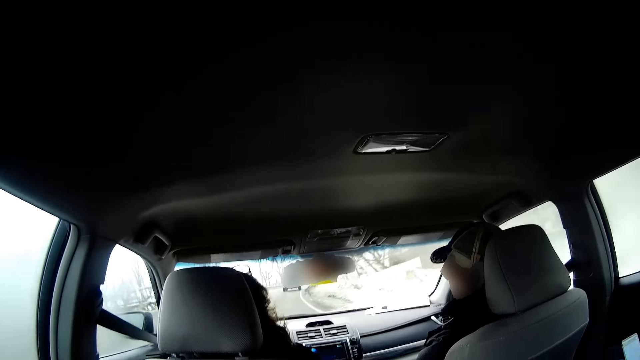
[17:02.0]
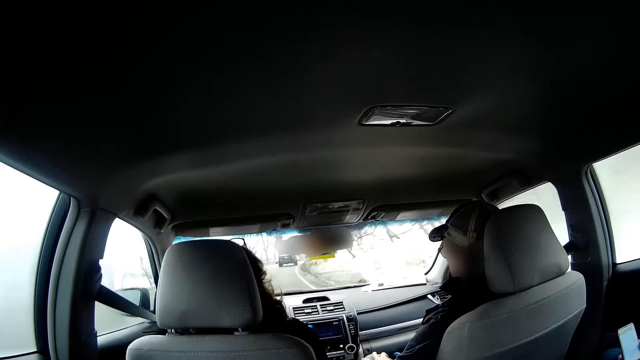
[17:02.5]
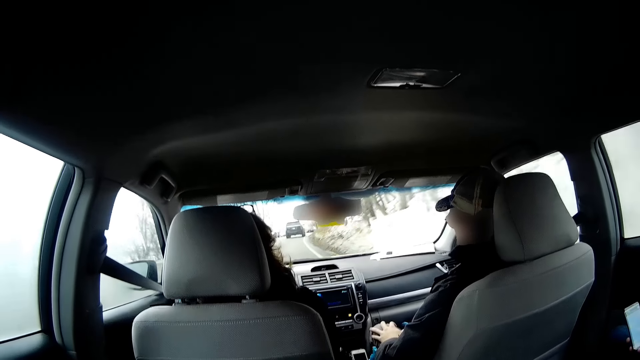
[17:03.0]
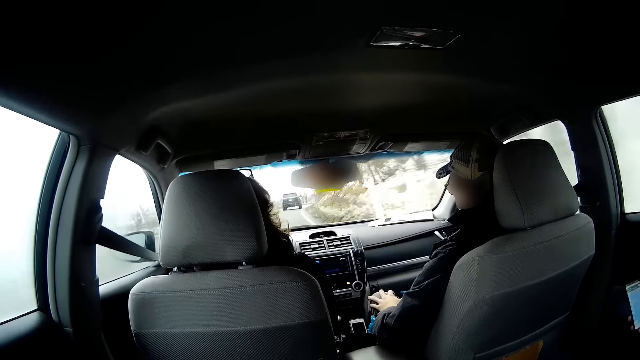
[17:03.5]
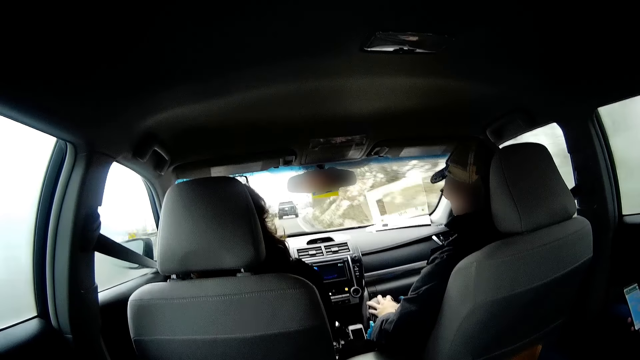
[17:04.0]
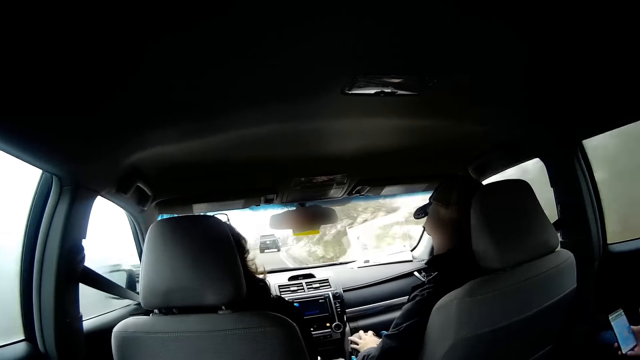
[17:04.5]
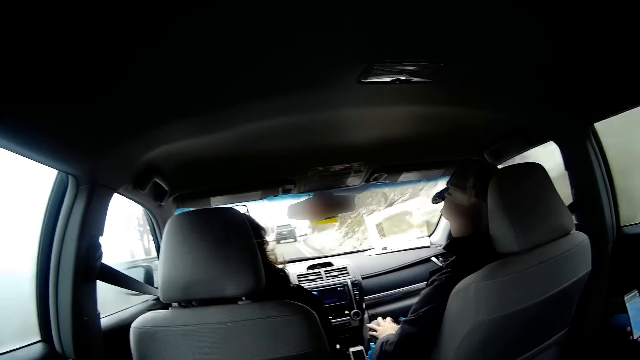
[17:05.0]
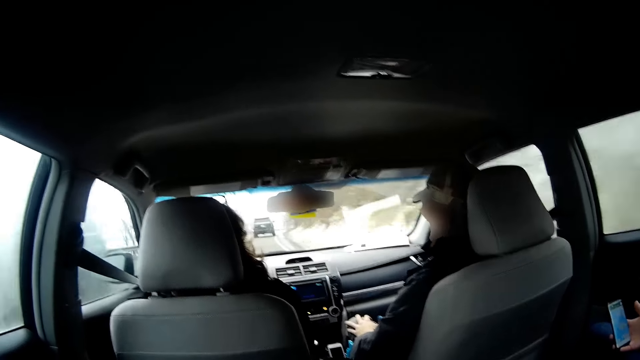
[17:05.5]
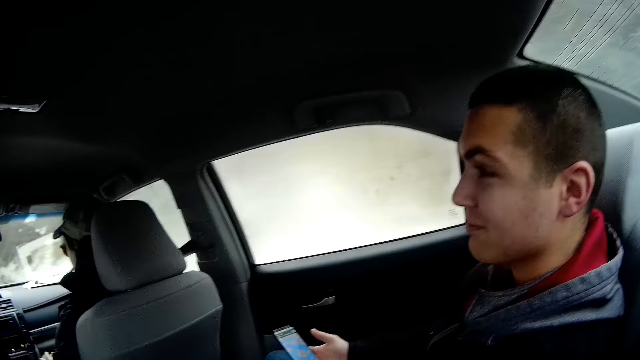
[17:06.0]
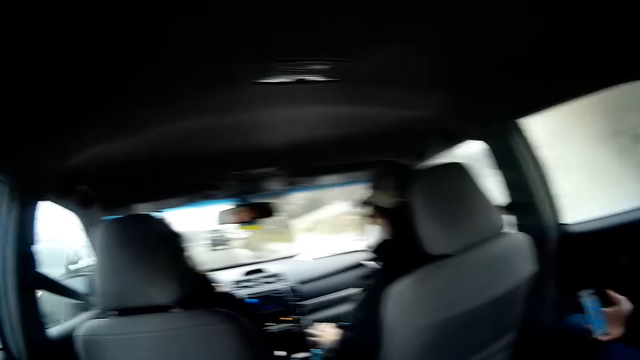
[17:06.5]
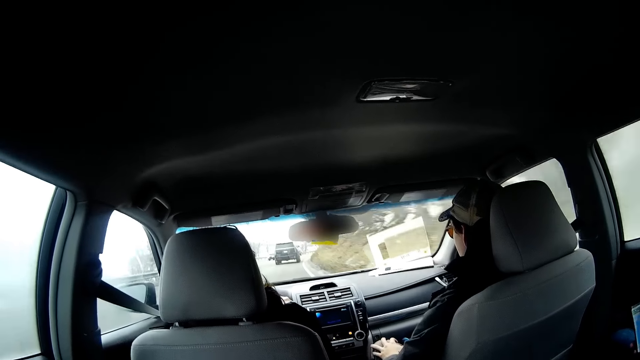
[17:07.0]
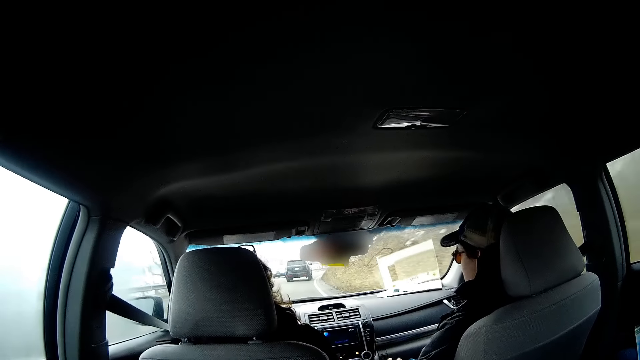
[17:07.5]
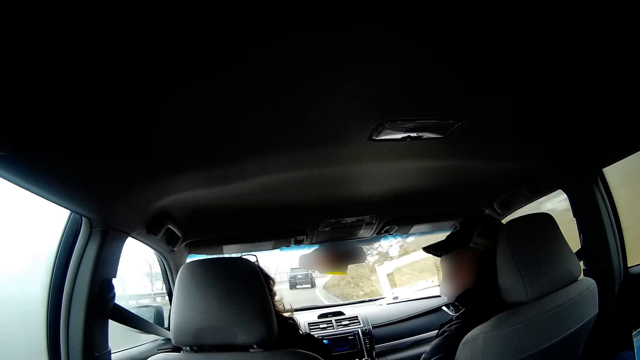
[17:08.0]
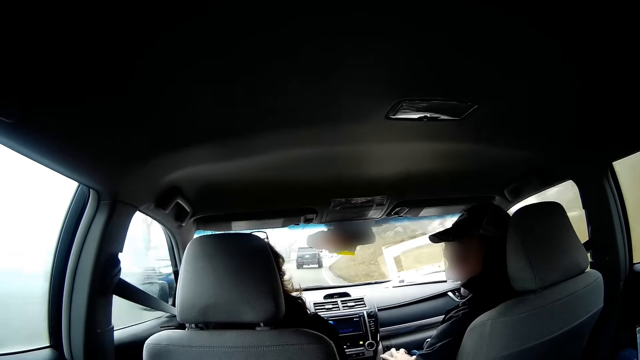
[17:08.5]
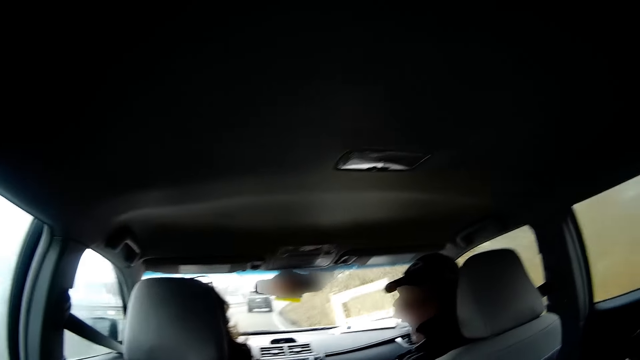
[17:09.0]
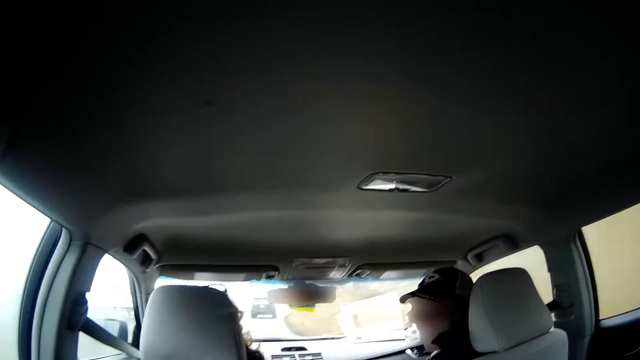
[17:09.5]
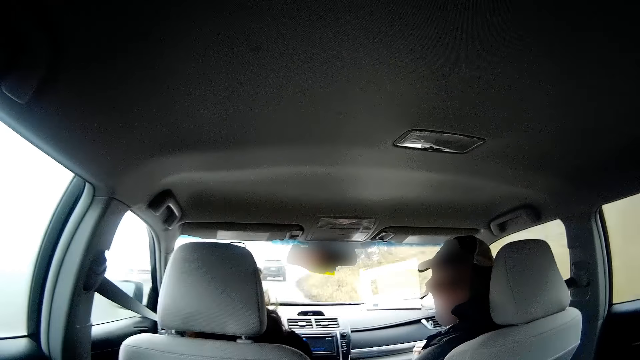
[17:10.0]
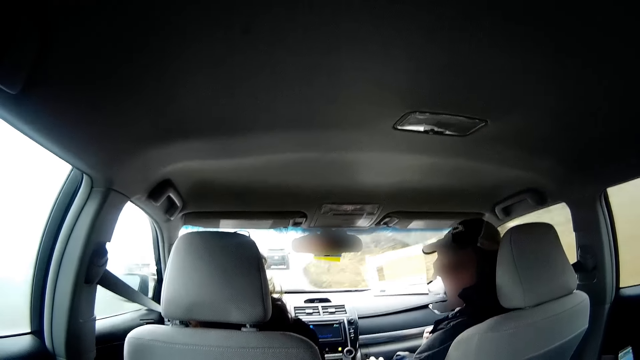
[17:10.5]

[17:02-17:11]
A person drives a car. Another person talks to the first person.

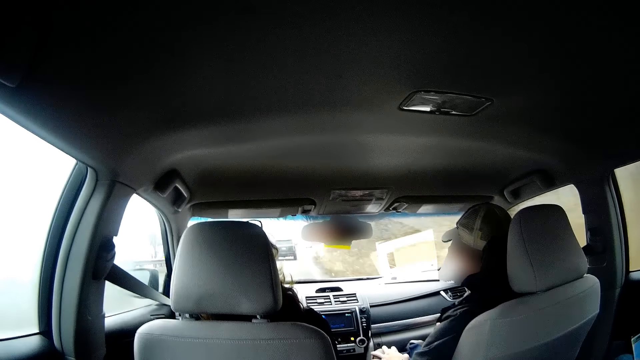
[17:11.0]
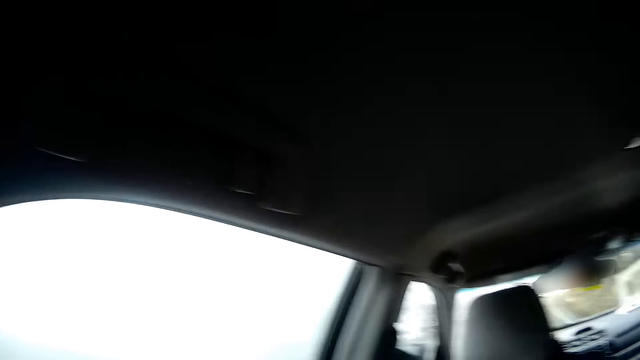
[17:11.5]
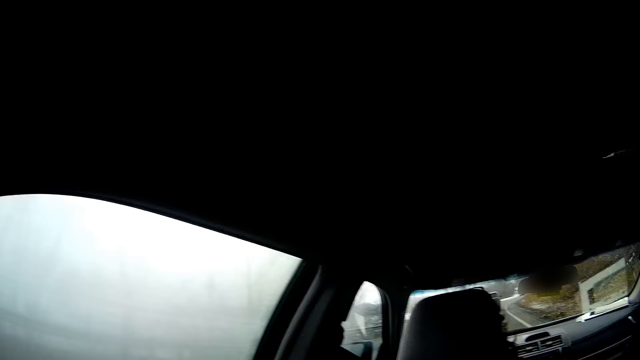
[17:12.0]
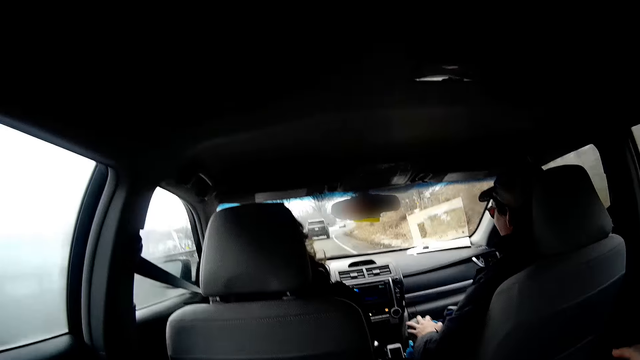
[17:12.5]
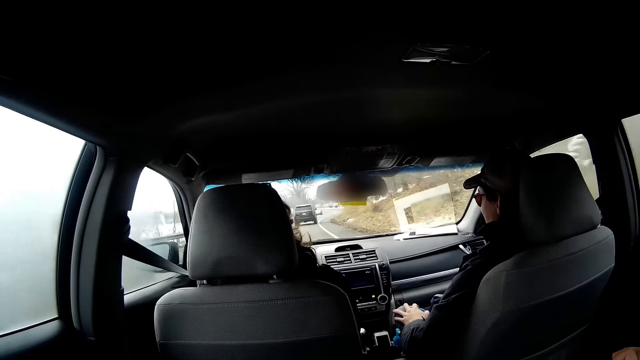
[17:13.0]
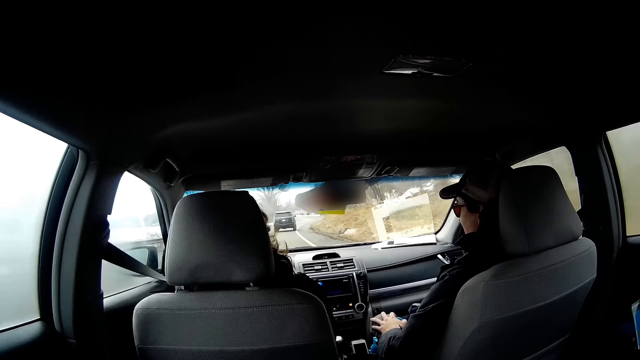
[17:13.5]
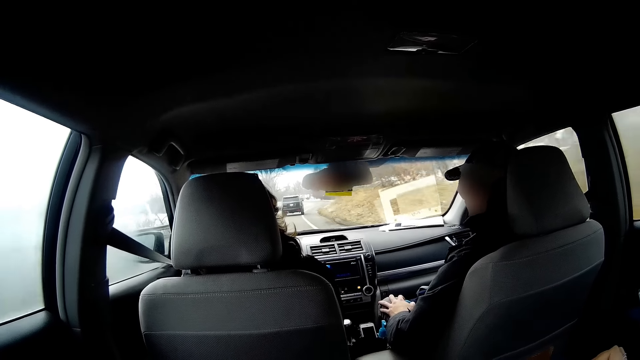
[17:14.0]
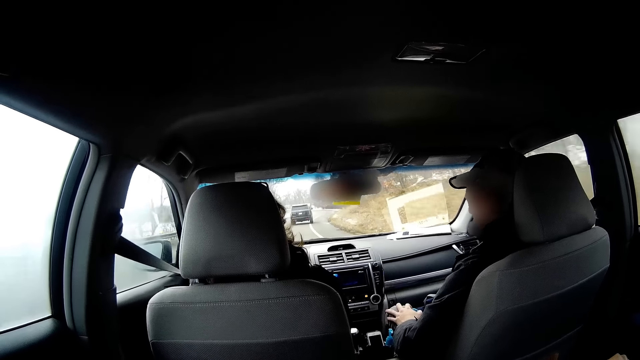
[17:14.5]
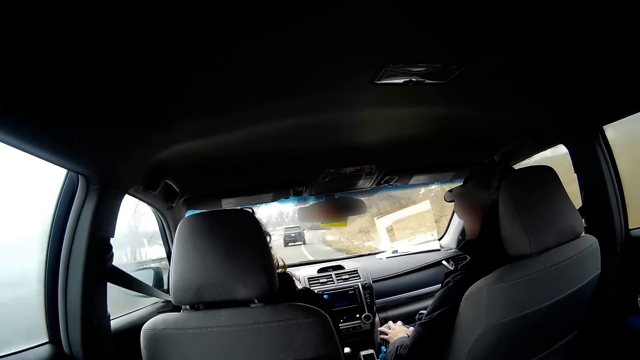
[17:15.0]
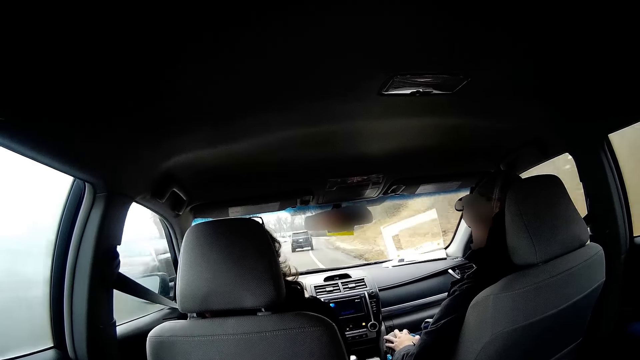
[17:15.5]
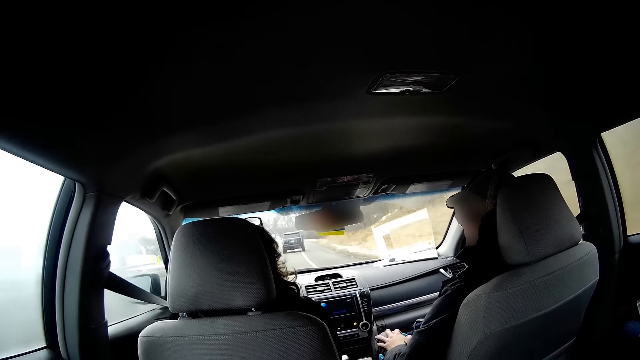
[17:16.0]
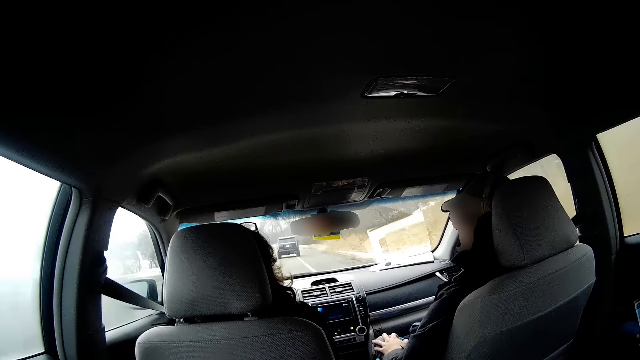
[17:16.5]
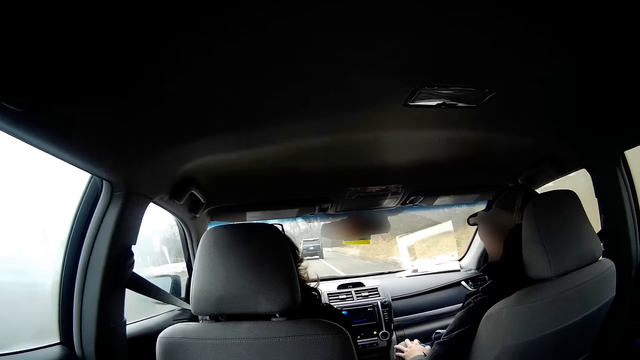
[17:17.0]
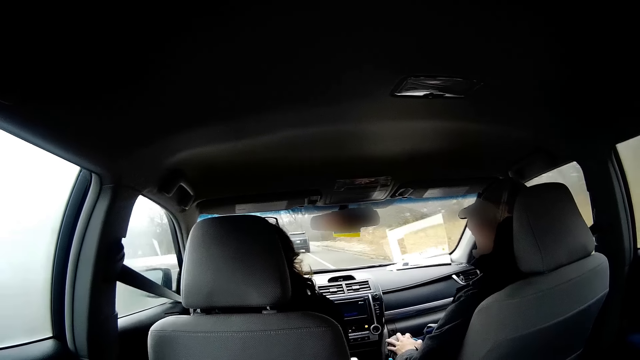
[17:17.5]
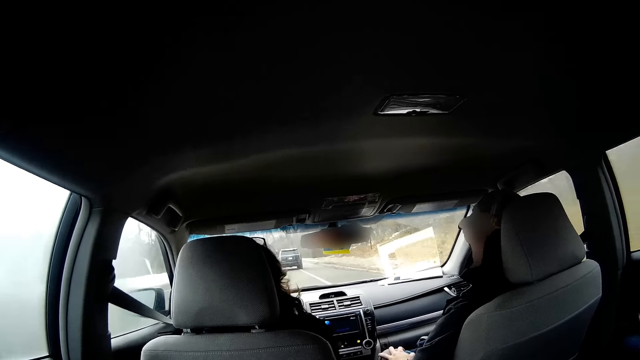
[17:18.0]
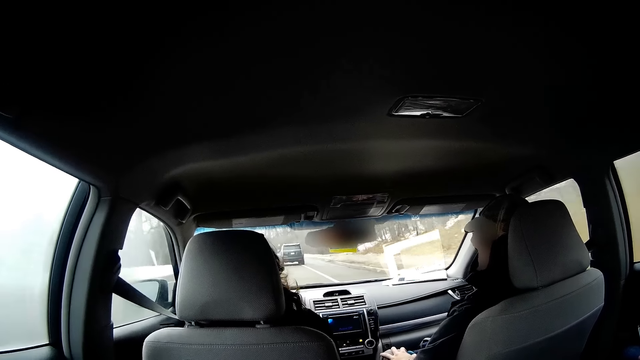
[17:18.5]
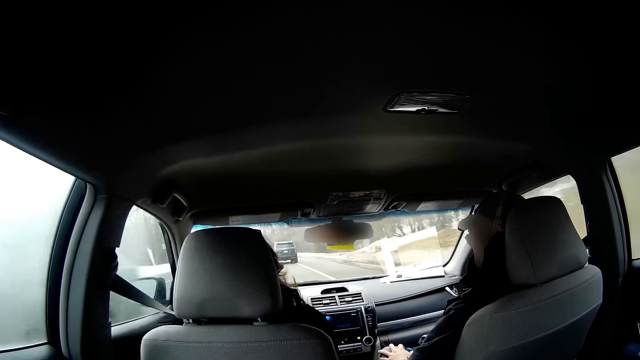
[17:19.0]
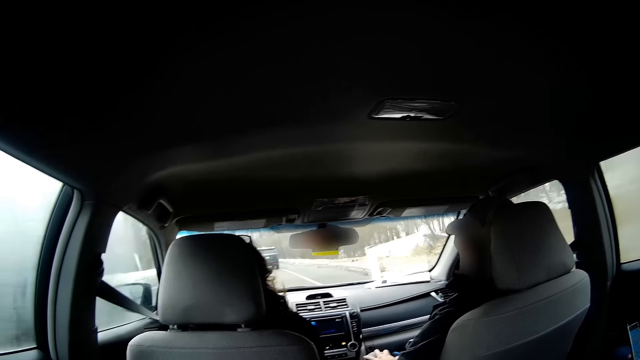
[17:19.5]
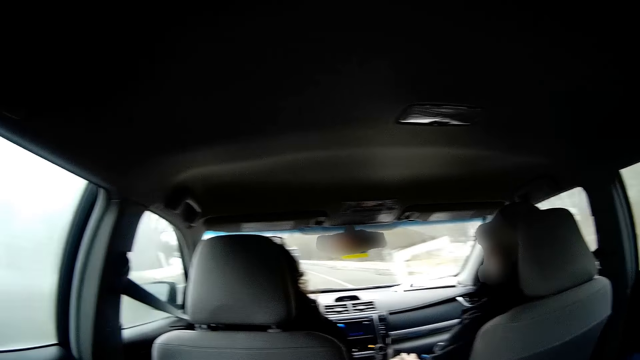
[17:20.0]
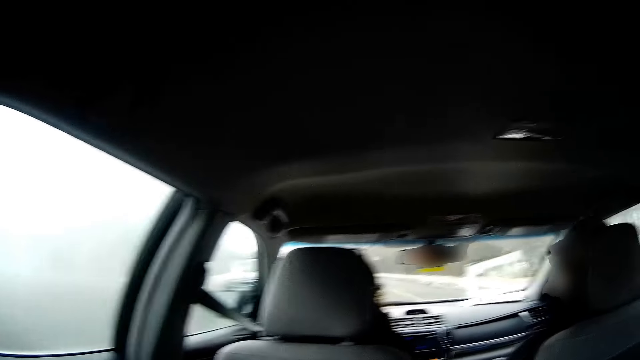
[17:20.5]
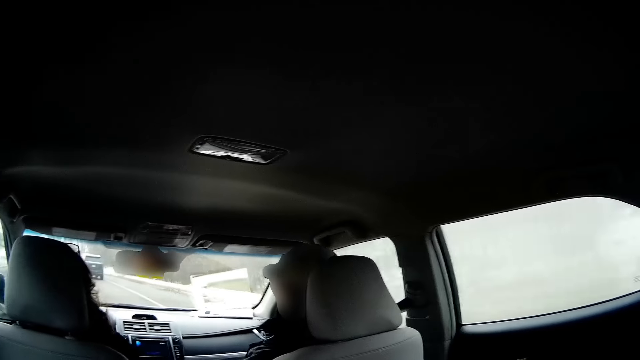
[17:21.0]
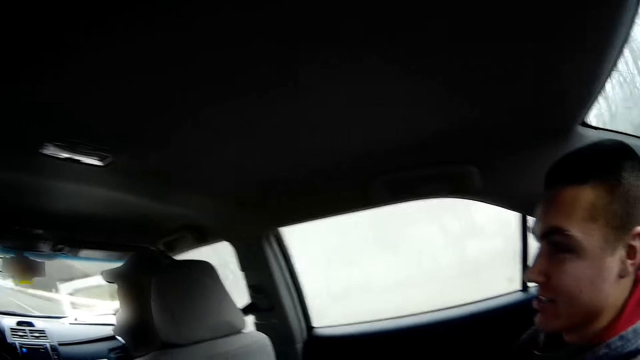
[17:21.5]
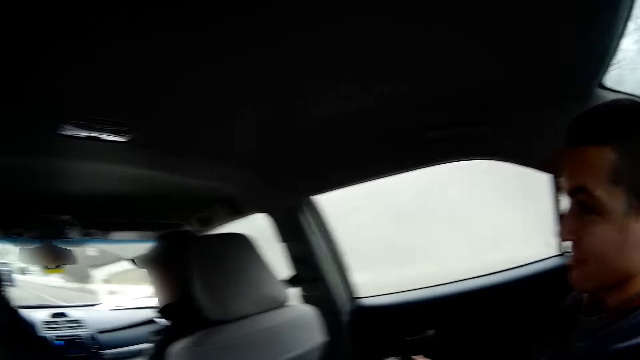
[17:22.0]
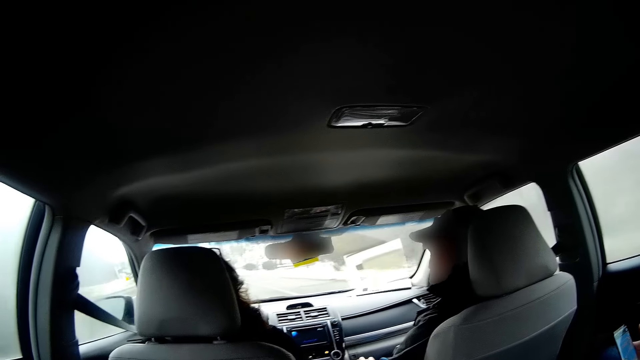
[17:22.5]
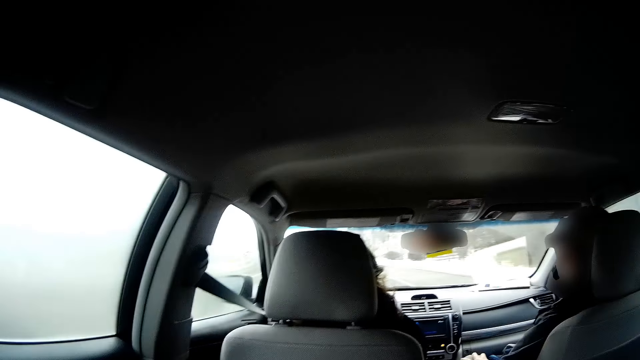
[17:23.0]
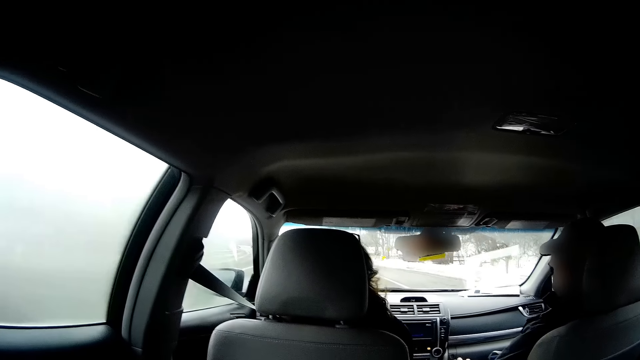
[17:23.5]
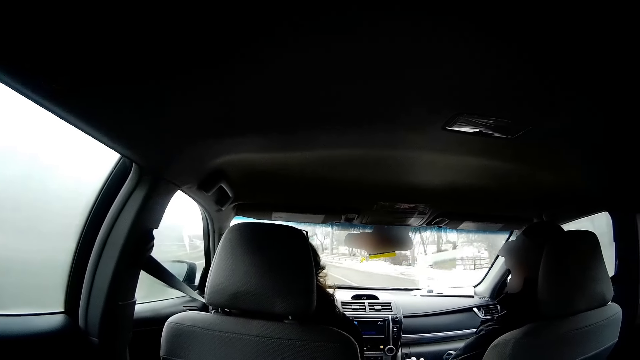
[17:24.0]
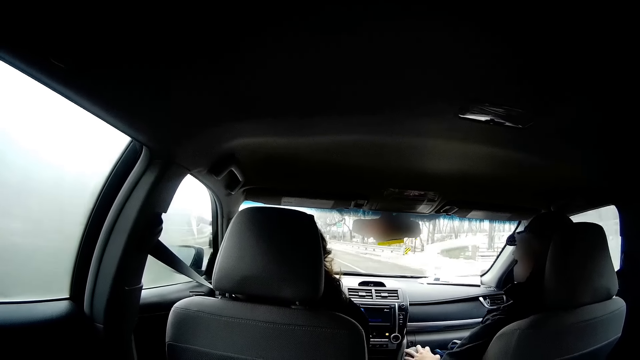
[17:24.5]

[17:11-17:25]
The camera wearer looks through the window. A person drives a car. Another person talks to the first person. A third person talks to the first person. The first person drives the car.
